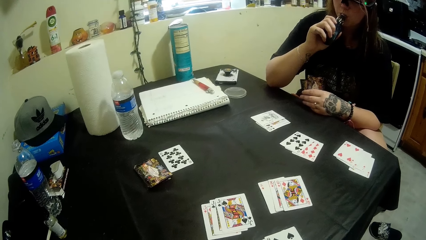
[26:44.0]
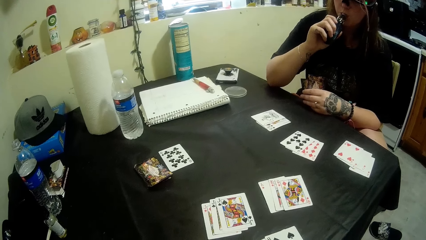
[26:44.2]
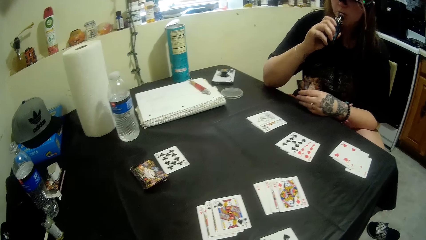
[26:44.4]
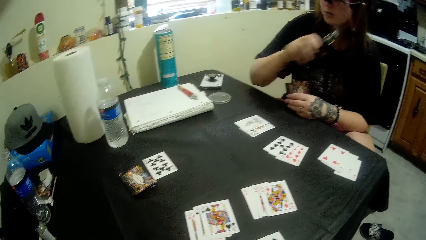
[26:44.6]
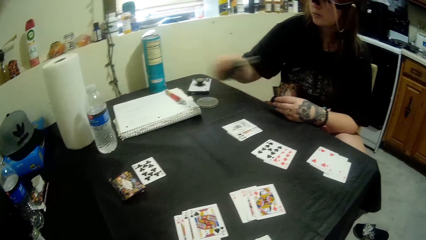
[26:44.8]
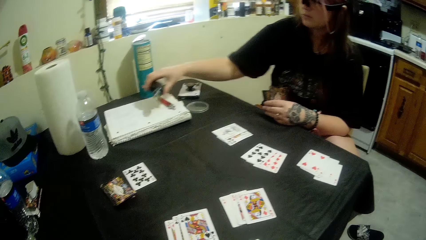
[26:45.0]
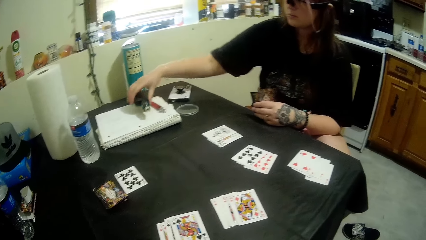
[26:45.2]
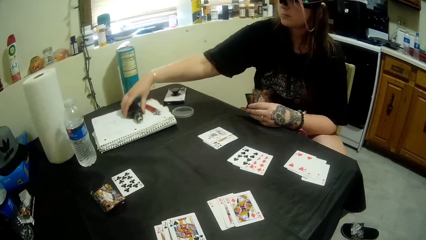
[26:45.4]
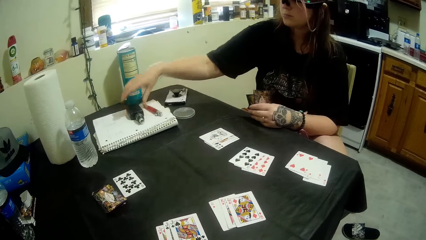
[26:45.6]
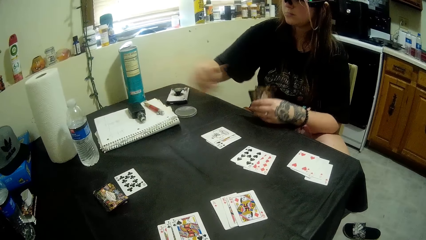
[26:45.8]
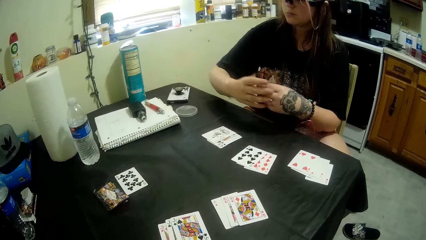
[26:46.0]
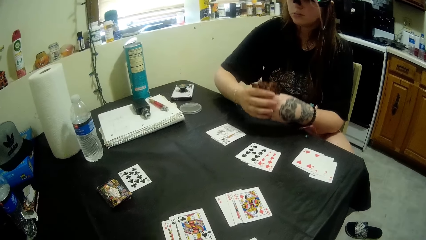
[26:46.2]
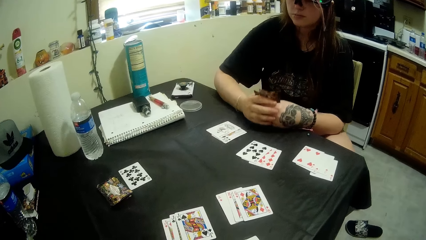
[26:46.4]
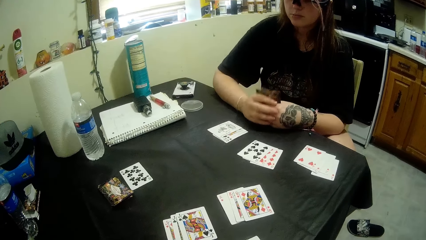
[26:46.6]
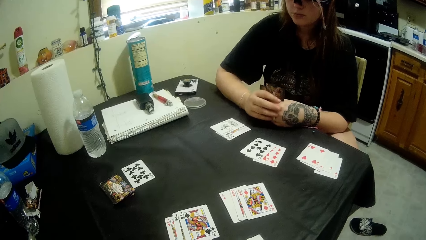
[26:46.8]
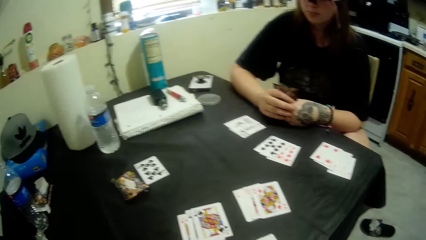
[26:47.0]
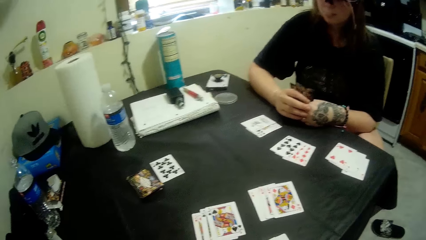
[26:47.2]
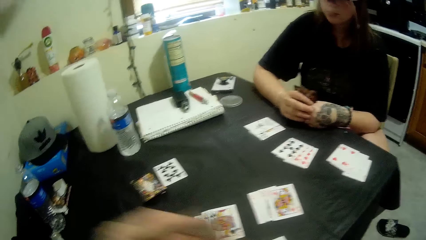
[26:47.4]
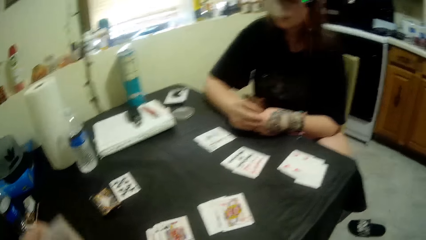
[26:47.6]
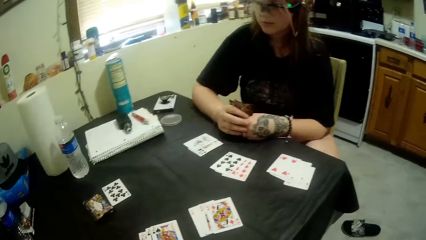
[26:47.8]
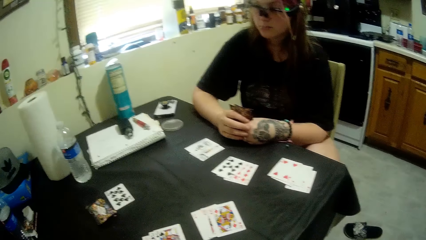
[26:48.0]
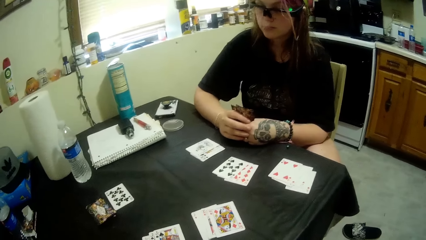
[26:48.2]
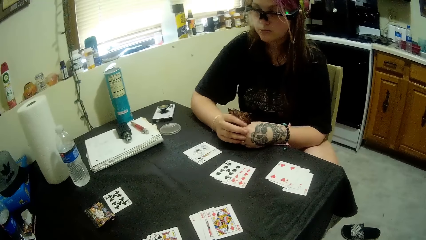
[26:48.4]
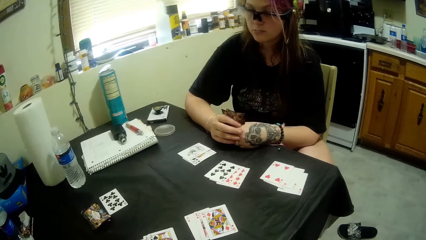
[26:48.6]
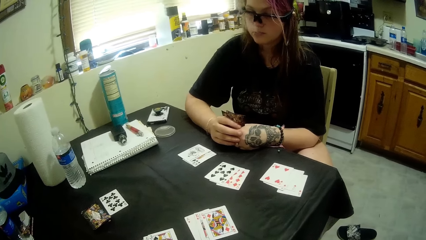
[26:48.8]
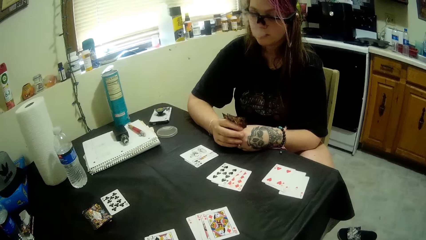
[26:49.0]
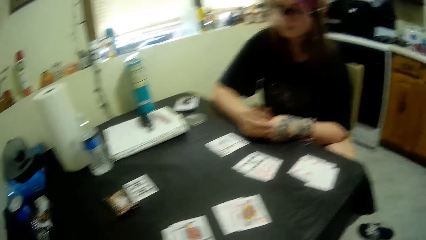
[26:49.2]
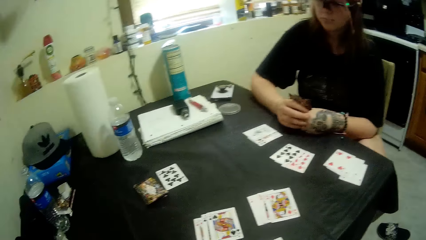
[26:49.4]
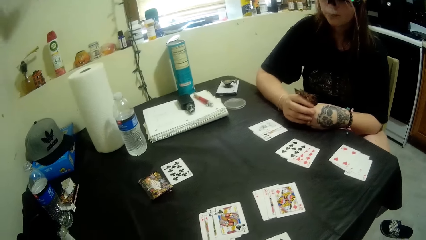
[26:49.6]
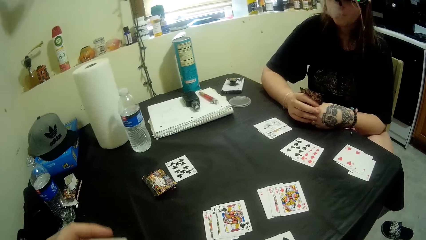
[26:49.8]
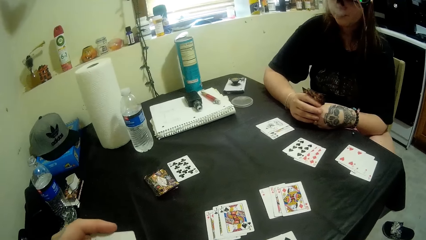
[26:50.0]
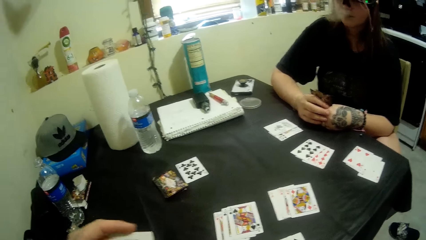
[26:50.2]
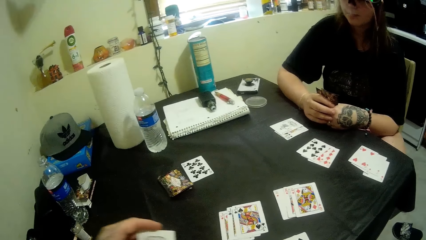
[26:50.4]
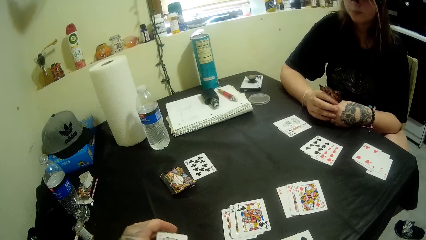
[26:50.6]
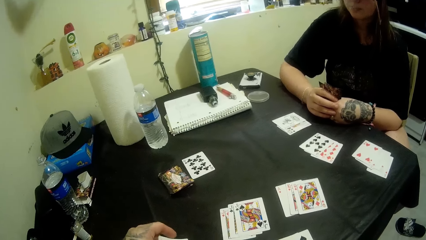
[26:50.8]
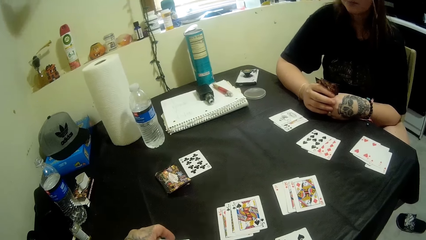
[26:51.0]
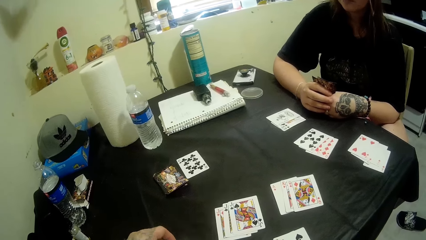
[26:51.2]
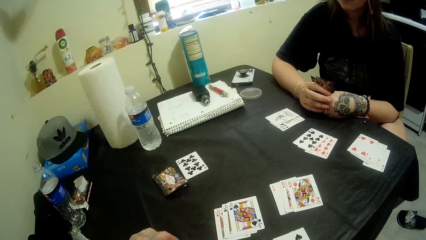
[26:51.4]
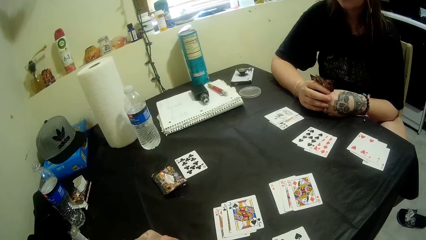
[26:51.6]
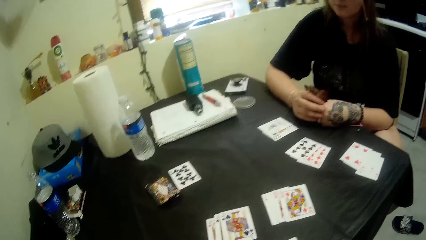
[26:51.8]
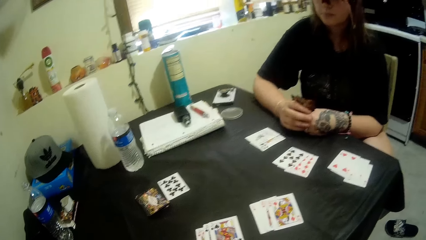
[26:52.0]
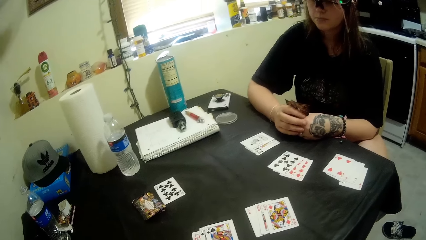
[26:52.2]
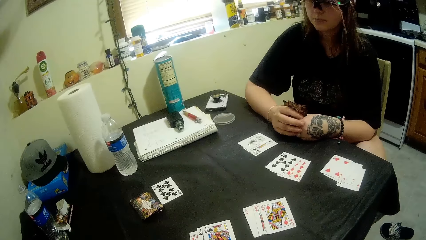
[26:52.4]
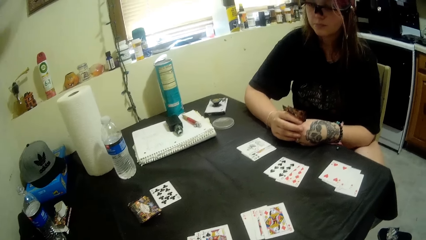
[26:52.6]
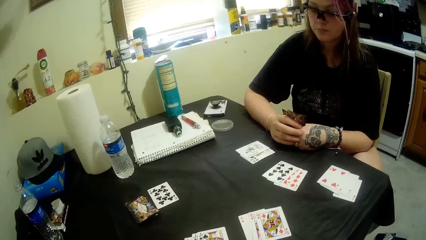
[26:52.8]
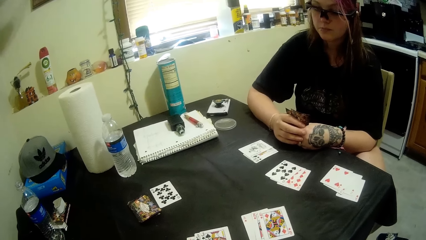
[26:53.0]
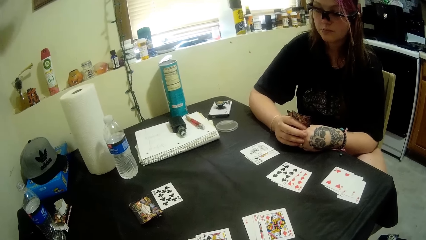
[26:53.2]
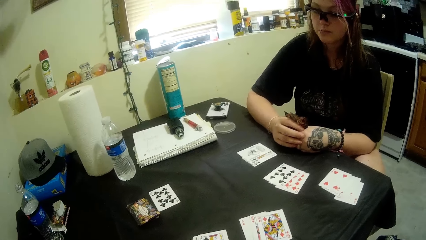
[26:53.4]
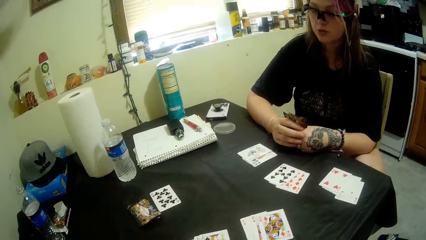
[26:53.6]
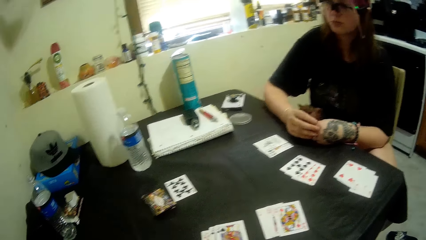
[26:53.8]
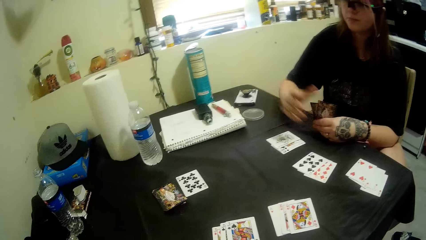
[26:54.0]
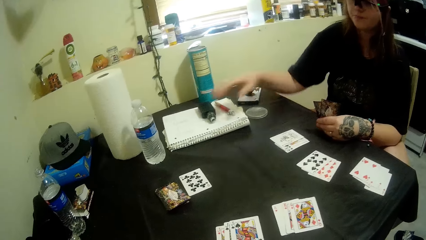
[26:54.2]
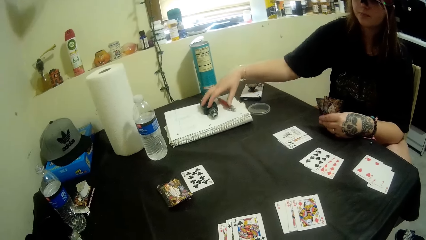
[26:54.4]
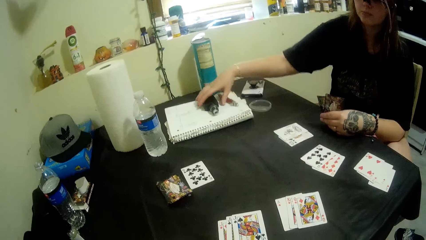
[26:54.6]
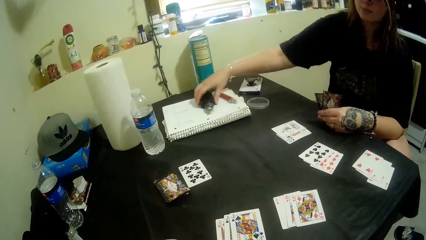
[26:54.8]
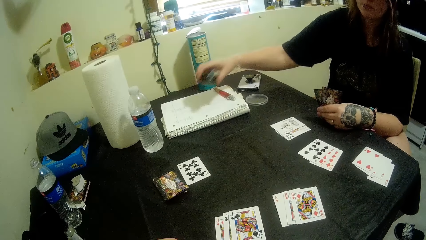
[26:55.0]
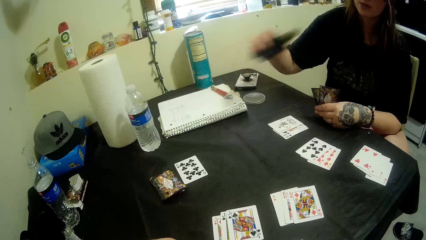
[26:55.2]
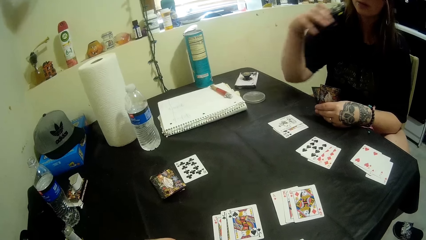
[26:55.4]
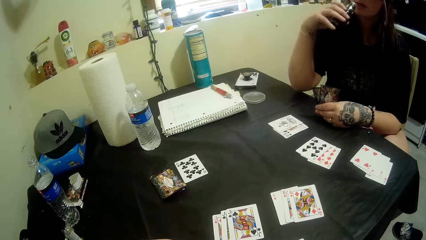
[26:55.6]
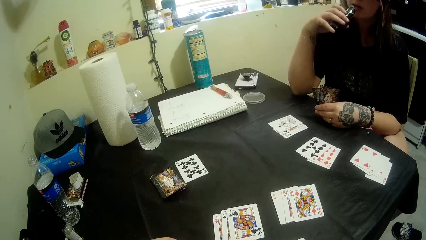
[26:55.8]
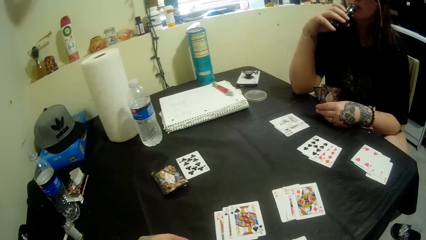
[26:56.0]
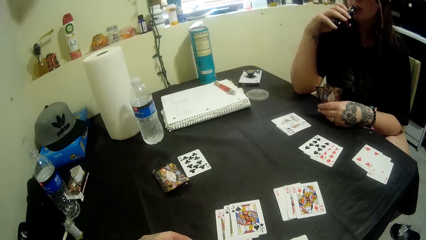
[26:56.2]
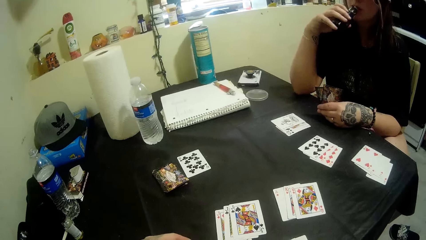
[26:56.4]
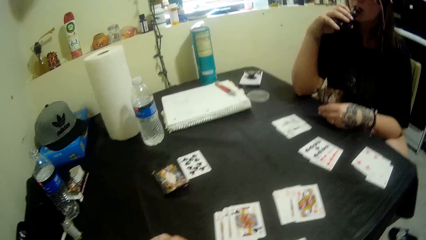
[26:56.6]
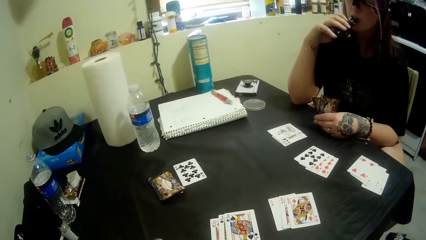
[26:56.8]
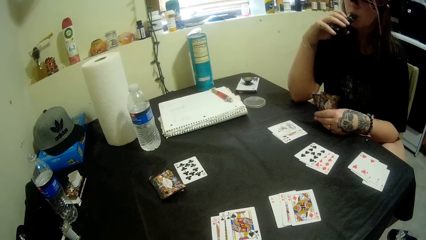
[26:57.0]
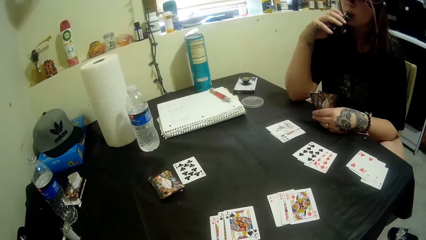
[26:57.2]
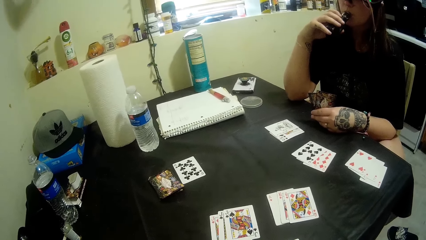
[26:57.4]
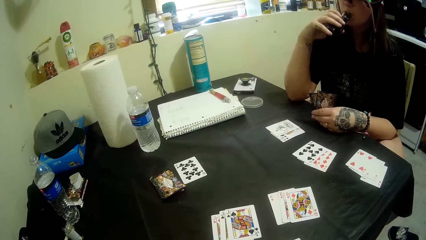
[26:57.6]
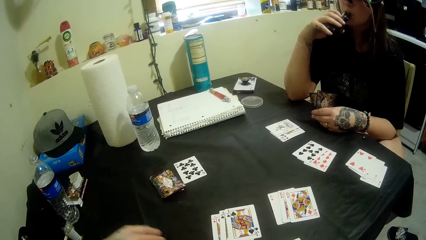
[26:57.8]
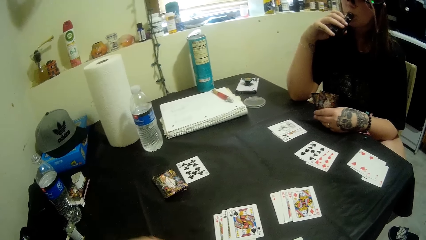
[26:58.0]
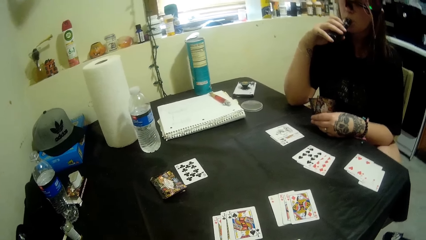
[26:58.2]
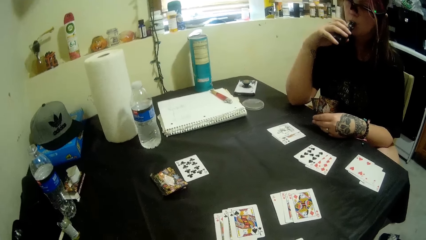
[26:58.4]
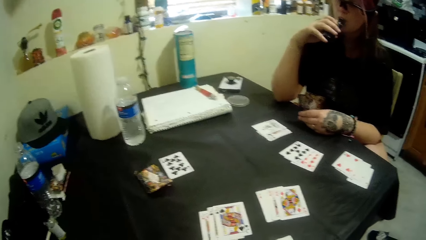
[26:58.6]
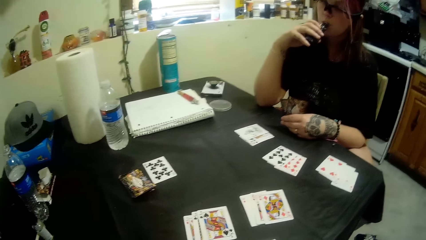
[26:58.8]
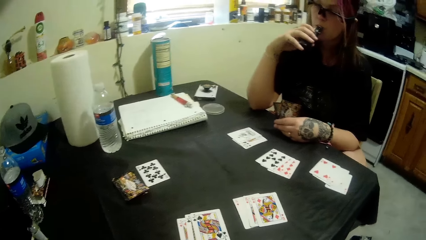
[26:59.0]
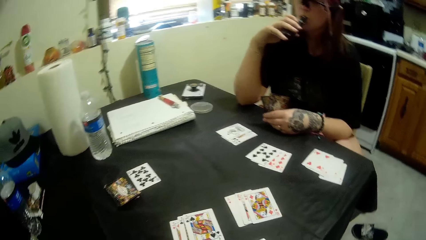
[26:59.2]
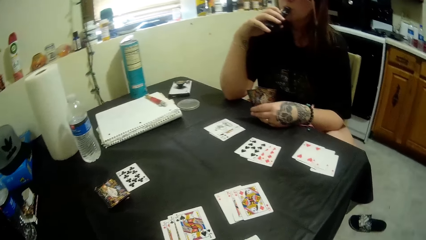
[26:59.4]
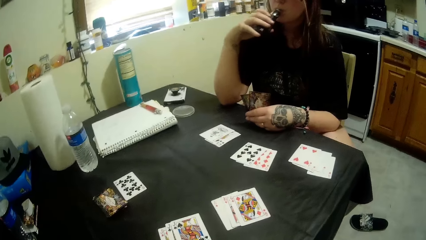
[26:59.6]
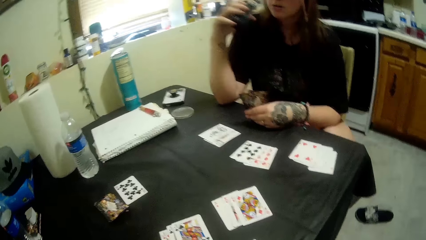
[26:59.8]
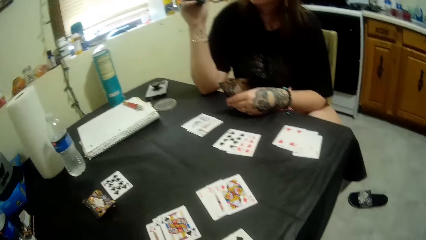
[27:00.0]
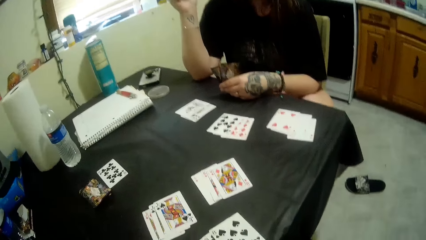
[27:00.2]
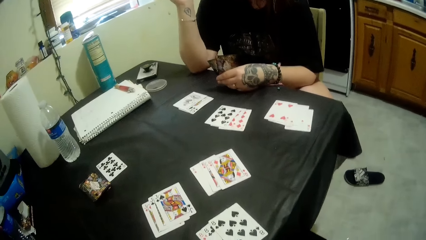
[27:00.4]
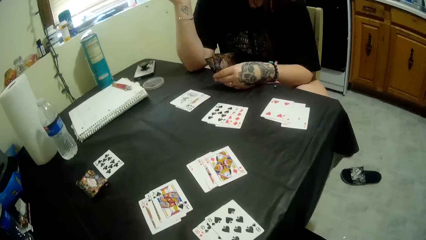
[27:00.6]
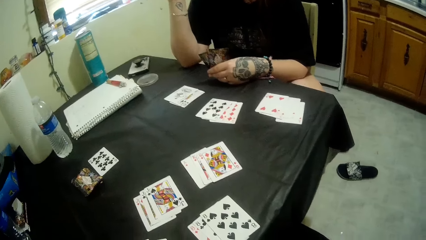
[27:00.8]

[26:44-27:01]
The camera wearer puts the flask aside. A man picks a card. The camera wearer takes the flask and drinks from the flask. A woman siphons the shisha.
